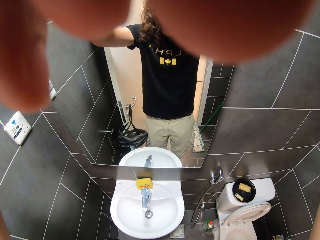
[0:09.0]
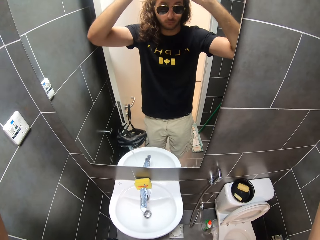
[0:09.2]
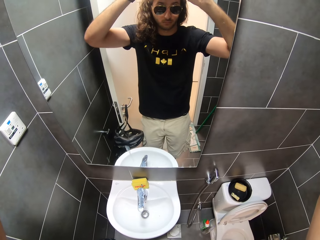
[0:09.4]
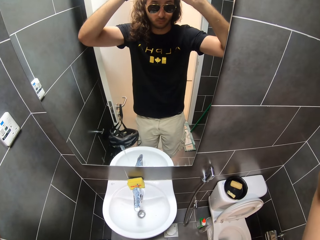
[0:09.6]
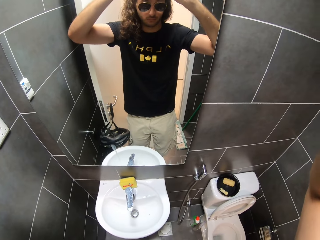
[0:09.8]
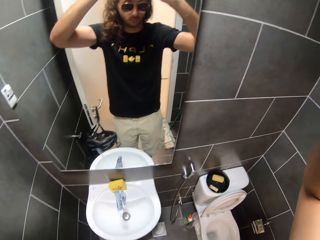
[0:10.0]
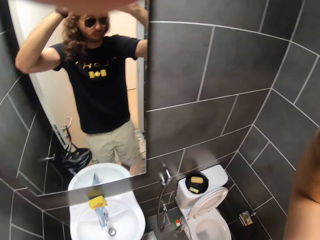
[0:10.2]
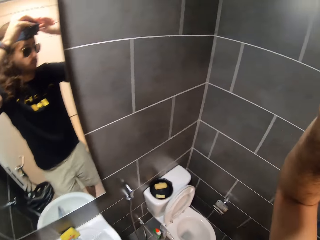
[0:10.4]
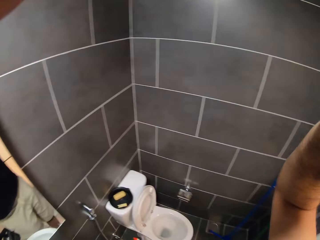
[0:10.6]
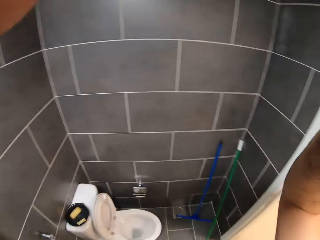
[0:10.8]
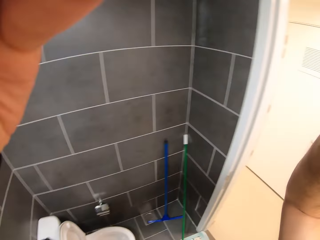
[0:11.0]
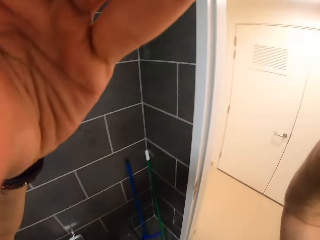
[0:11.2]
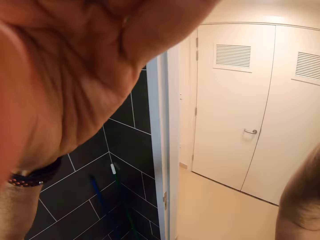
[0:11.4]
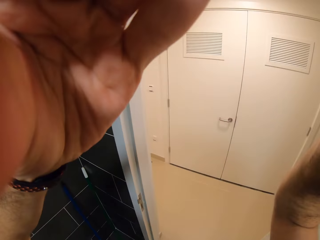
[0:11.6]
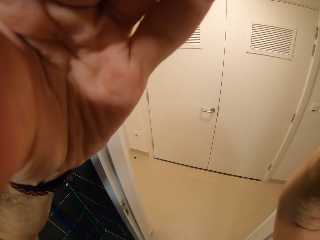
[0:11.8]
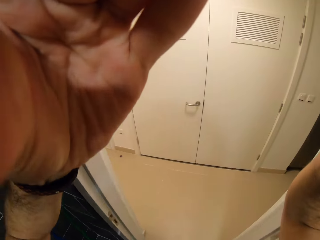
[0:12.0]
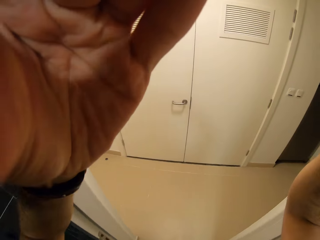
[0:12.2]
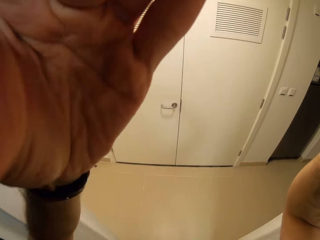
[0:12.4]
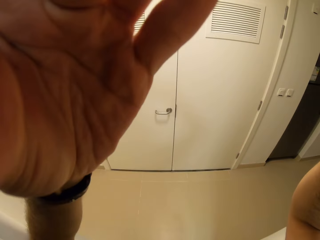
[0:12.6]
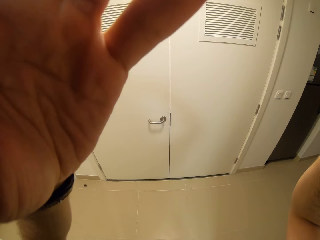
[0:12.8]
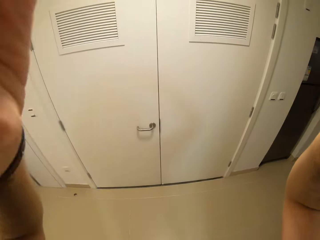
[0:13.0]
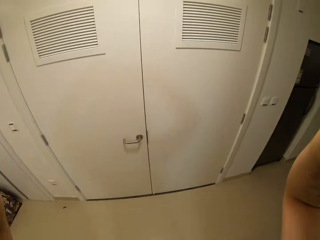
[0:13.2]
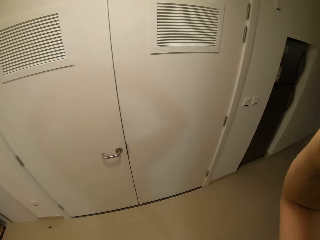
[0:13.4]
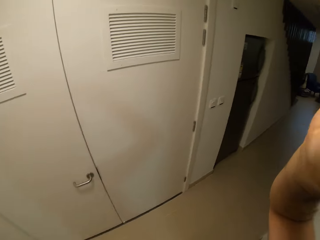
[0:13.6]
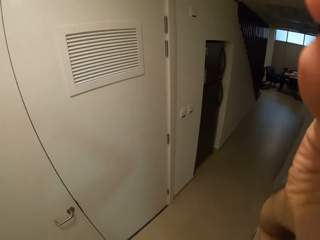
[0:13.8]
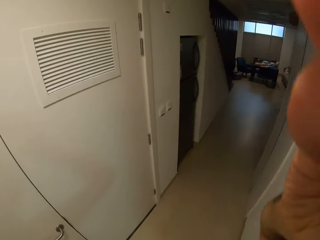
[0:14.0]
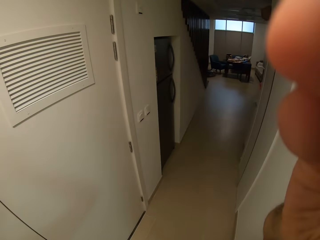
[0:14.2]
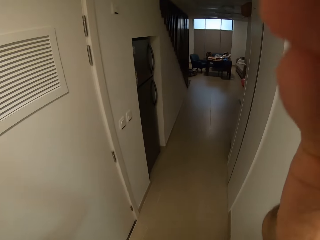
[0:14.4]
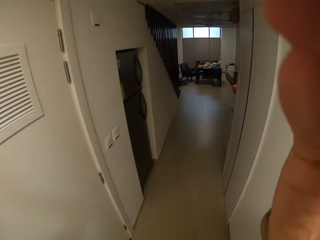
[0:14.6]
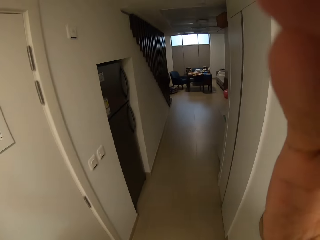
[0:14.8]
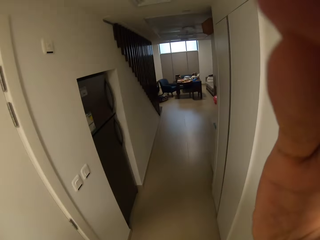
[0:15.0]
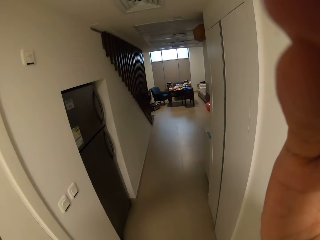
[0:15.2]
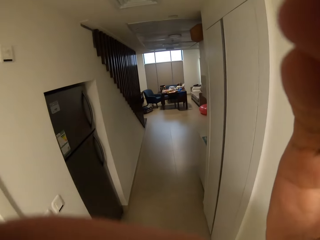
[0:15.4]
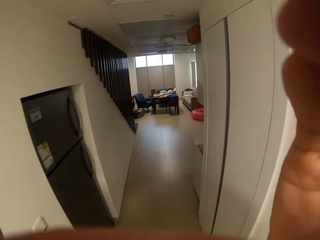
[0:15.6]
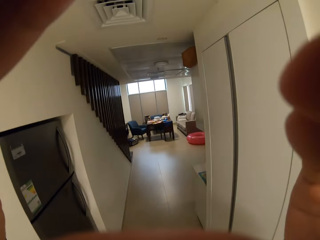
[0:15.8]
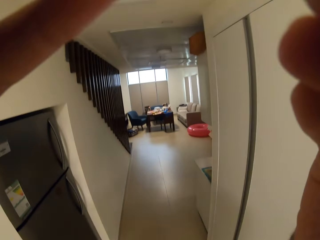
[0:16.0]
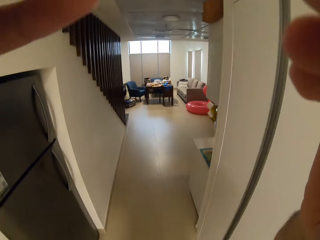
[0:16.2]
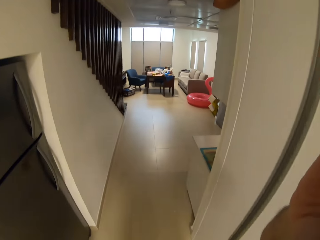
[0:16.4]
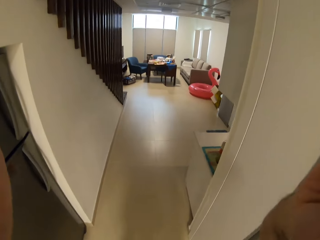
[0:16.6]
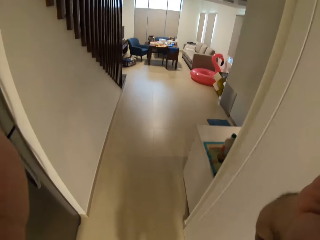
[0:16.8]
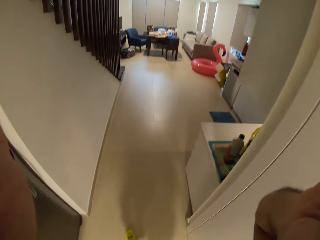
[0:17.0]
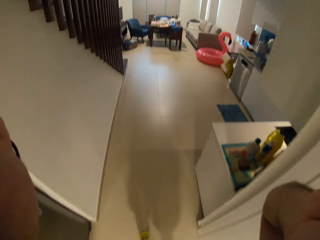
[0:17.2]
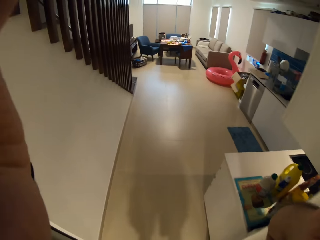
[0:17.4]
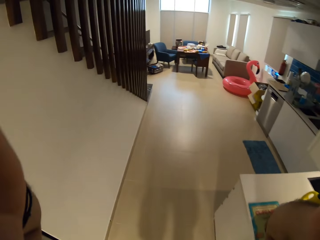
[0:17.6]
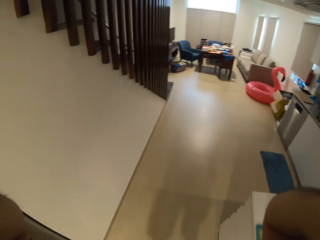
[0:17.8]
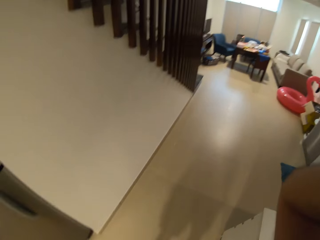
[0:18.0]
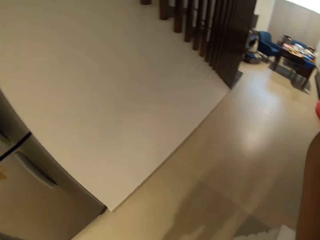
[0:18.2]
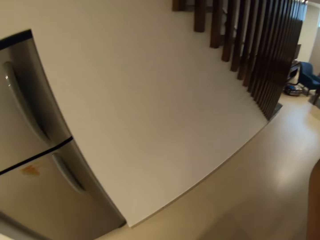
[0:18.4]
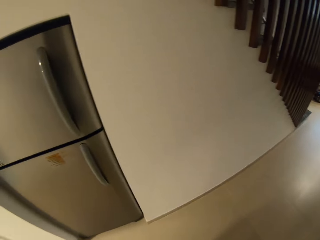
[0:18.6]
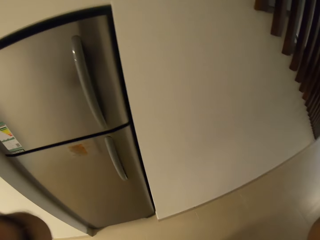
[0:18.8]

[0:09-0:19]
The camera wearer walks around the house. They hold the camera. They walk around the house.

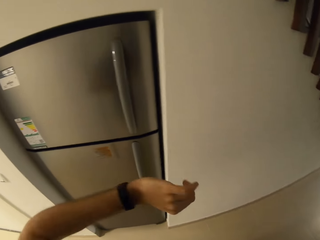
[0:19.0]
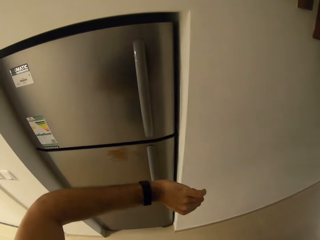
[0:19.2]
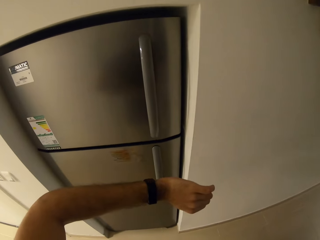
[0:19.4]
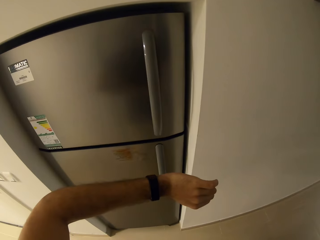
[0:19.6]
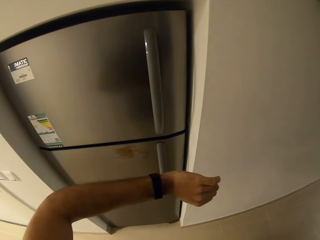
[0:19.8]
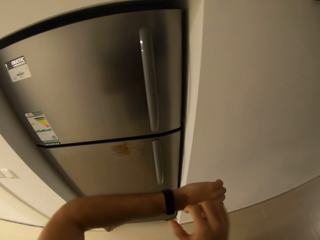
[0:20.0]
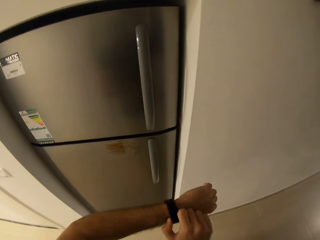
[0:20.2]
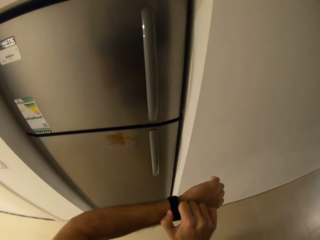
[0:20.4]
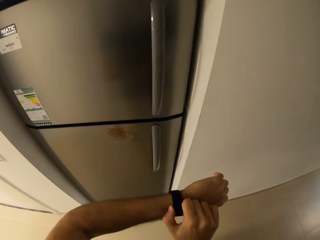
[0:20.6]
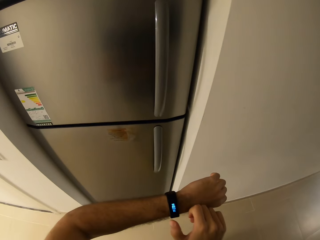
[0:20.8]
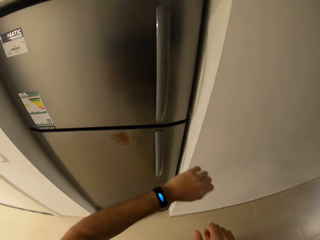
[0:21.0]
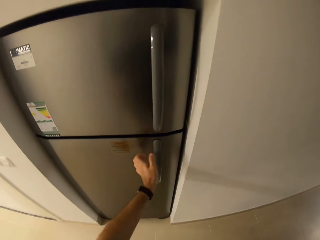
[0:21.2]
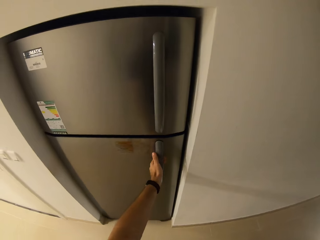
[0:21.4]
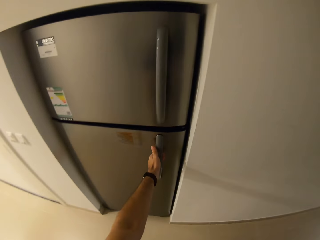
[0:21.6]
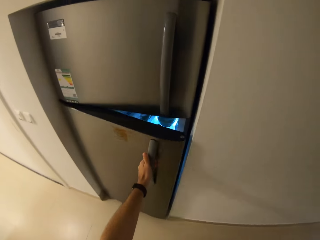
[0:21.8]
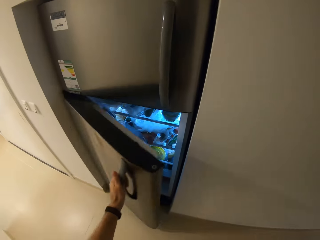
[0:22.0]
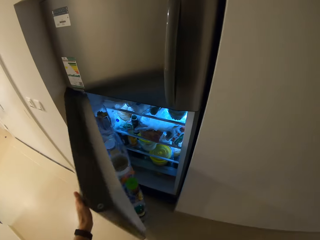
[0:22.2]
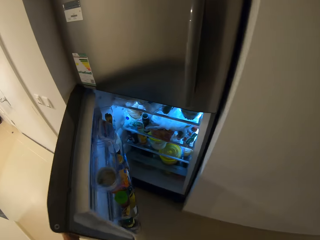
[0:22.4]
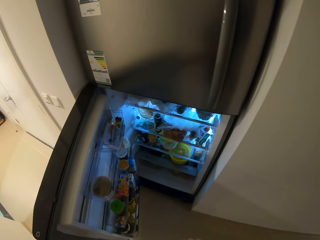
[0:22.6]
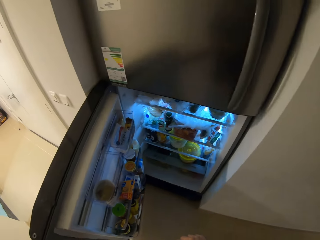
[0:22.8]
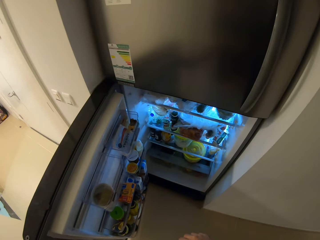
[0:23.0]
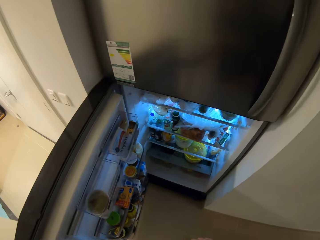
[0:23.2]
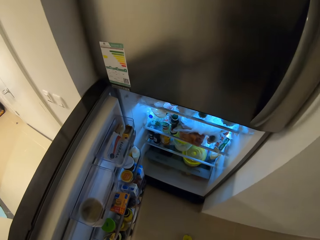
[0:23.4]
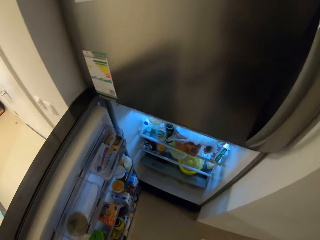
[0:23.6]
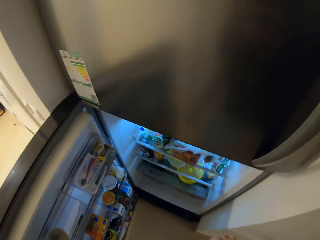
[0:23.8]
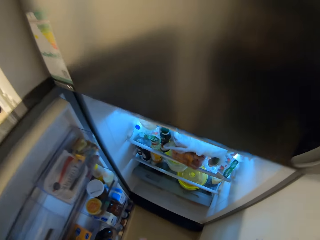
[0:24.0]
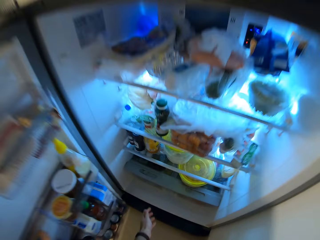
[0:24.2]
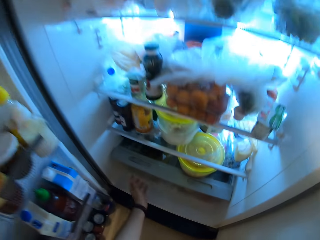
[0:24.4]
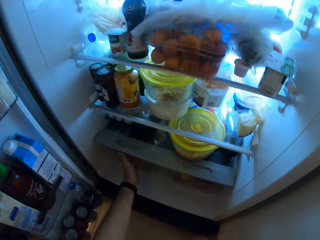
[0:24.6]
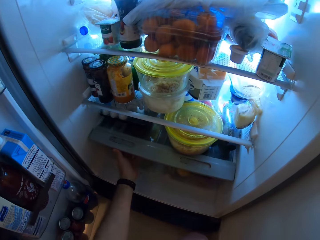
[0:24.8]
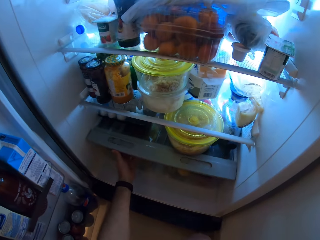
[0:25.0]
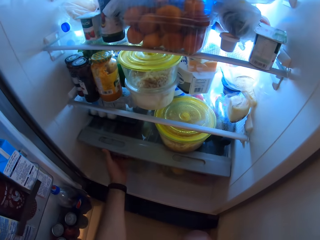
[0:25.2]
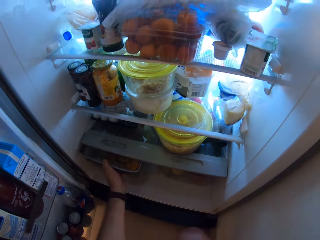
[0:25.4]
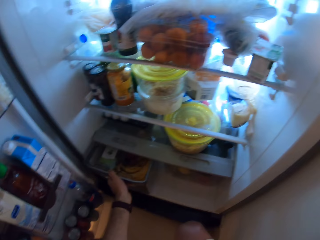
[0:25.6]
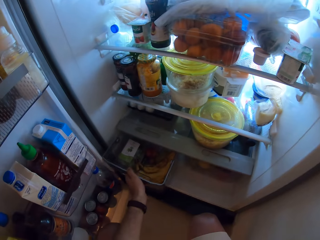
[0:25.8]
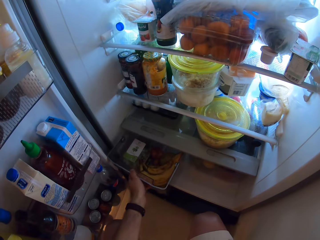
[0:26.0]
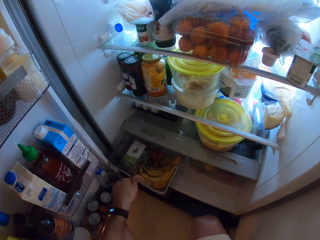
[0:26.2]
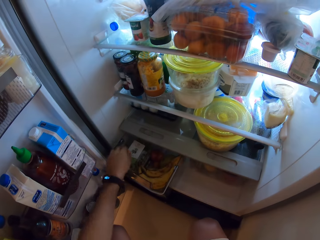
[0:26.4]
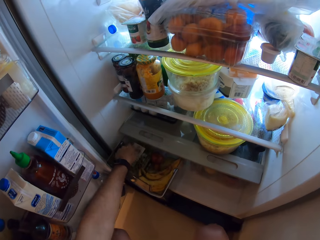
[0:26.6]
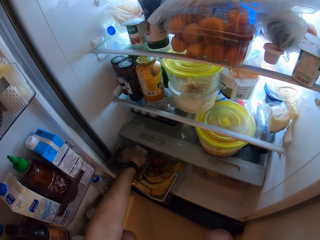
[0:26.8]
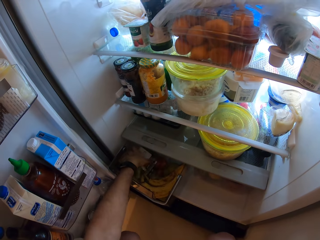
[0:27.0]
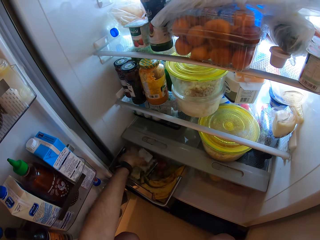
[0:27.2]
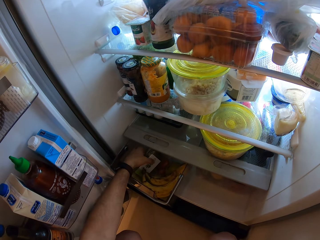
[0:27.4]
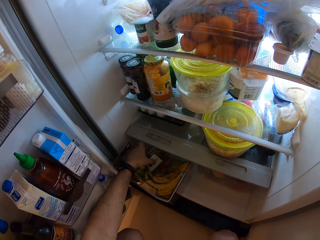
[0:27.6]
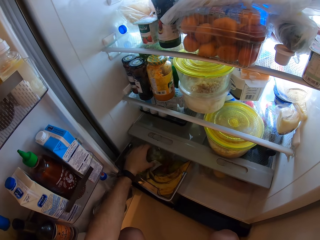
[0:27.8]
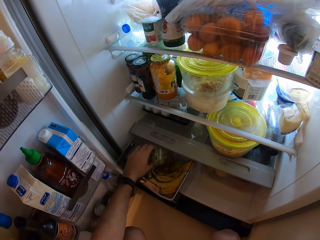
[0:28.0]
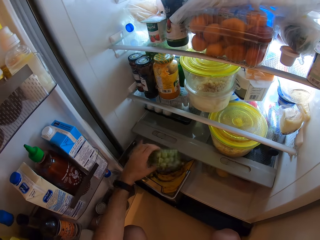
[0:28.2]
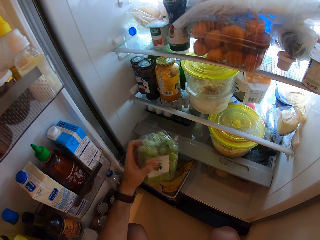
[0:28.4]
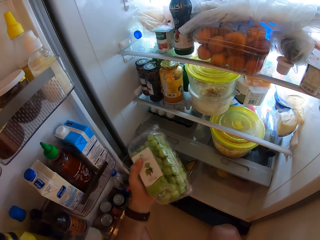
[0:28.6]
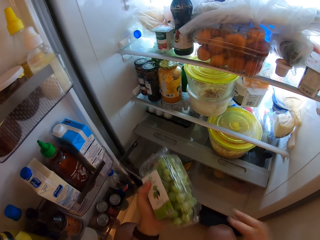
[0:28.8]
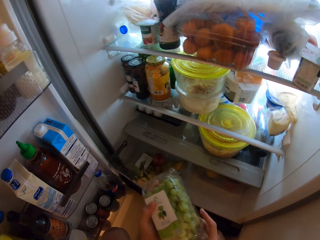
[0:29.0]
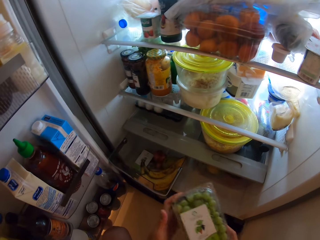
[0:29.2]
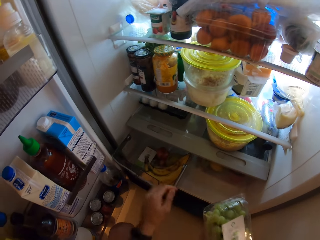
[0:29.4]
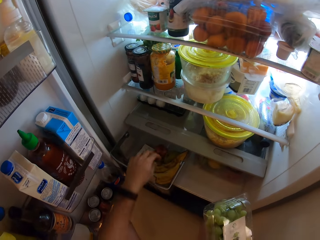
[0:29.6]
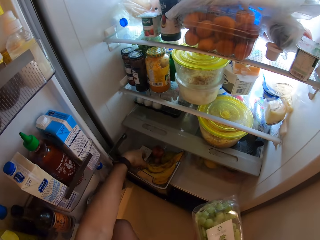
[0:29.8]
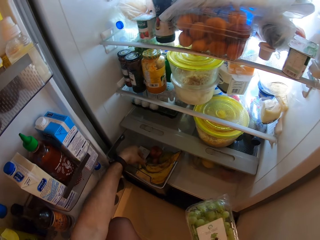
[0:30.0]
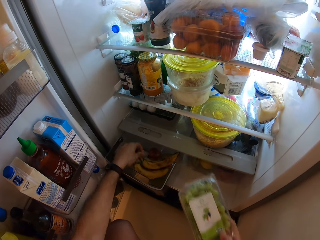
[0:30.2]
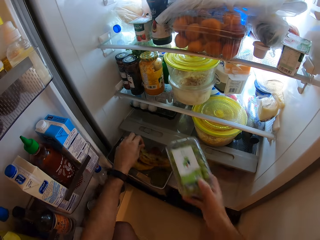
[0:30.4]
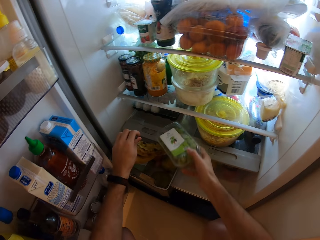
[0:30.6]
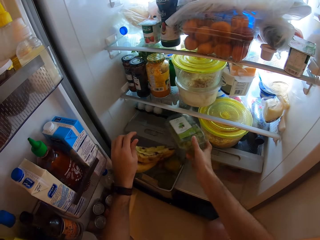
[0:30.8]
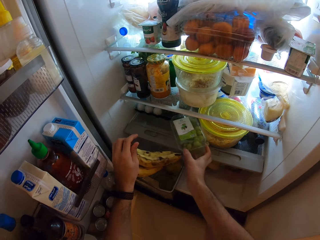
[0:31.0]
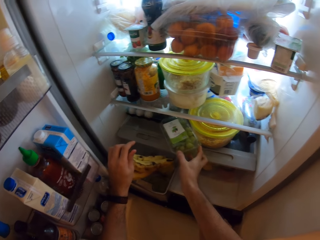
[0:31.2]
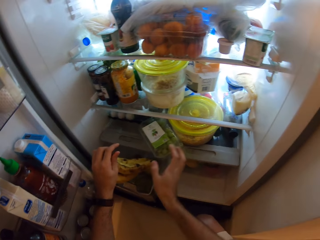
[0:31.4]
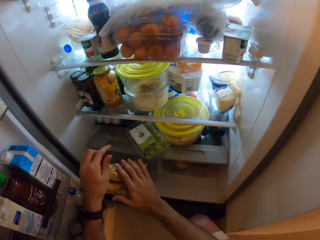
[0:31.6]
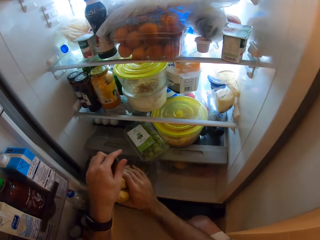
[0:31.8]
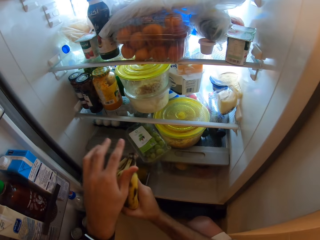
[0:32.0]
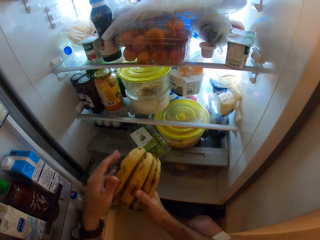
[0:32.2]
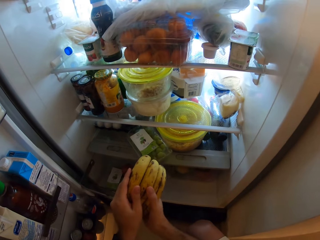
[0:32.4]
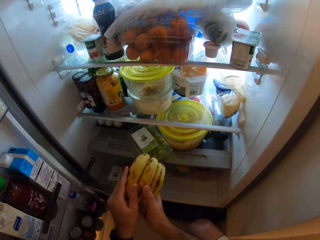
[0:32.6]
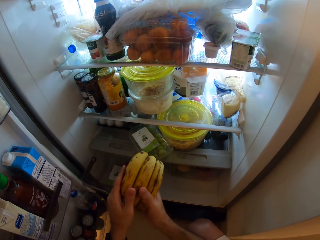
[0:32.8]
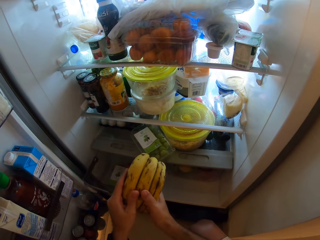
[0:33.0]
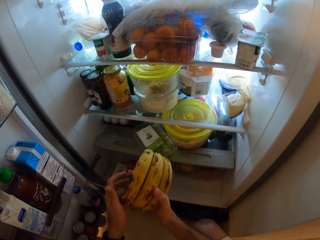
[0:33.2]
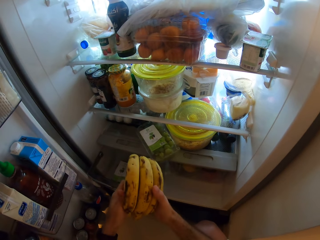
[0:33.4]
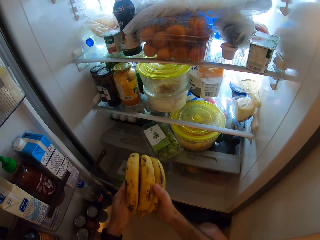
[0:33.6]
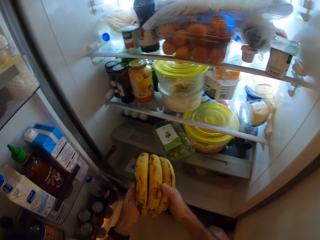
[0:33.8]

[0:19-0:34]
The camera wearer checks his hand. He operates a wrist watch on his left hand with his right hand. He opens the fridge with his left hand. He looks around the fridge and bends down. He pulls out a crisper drawer with his left hand. He picks out a pack of grapes from the crisper drawer with his left hand. He checks the grapes. He passes the pack of grapes in his left hand to his right hand. He picks out a bunch of bananas from the crisper drawer with his left hand. He places the pack of grapes in his right hand on the glass cover. He holds the bunch of bananas in his hands. He presses the bananas.
